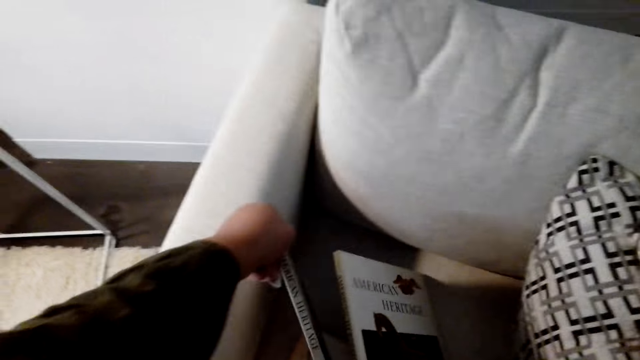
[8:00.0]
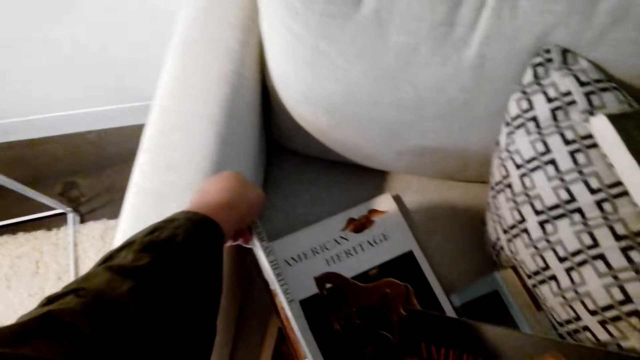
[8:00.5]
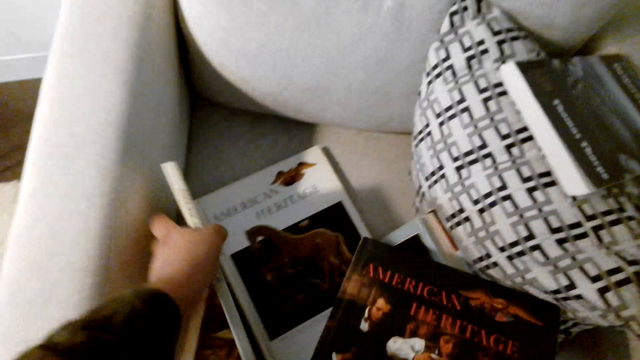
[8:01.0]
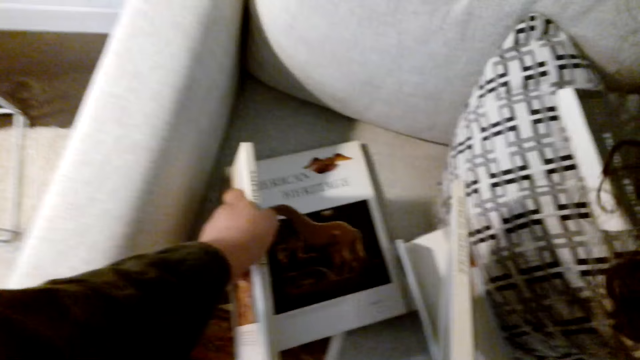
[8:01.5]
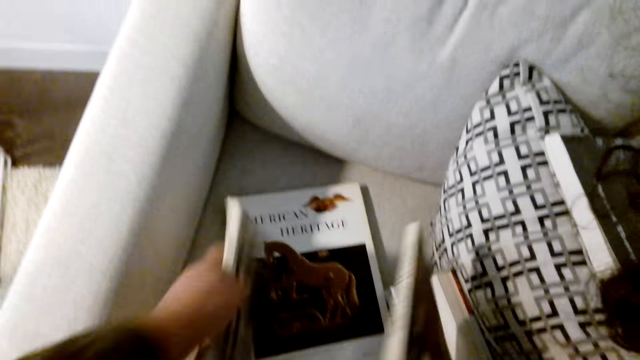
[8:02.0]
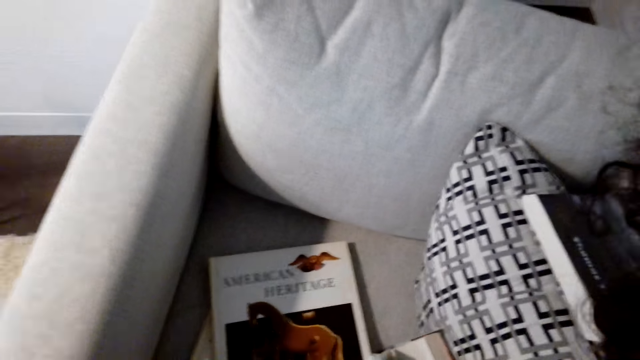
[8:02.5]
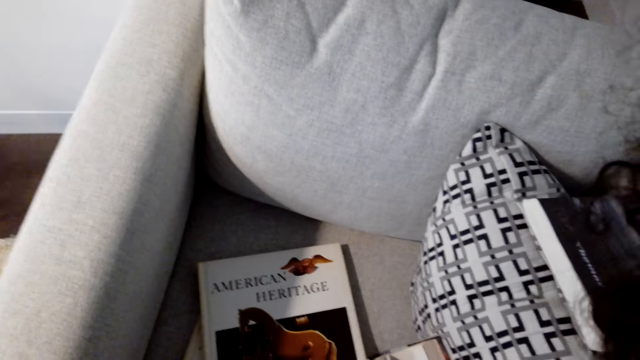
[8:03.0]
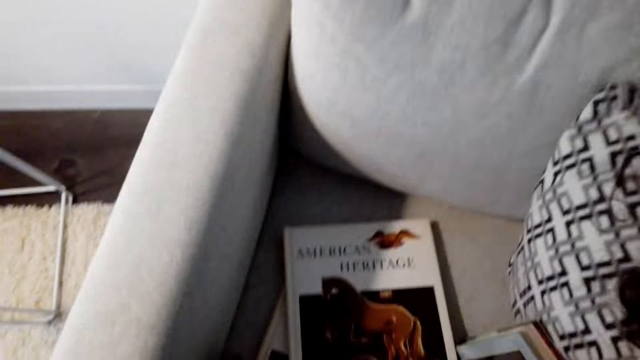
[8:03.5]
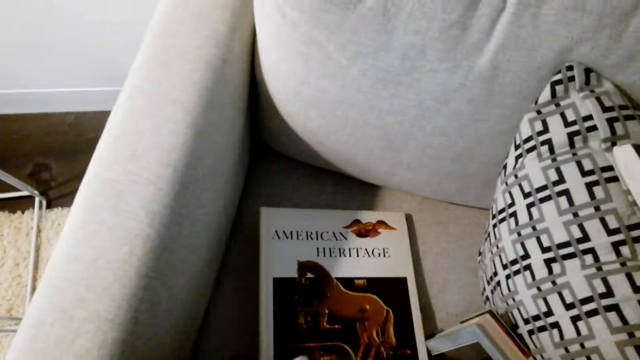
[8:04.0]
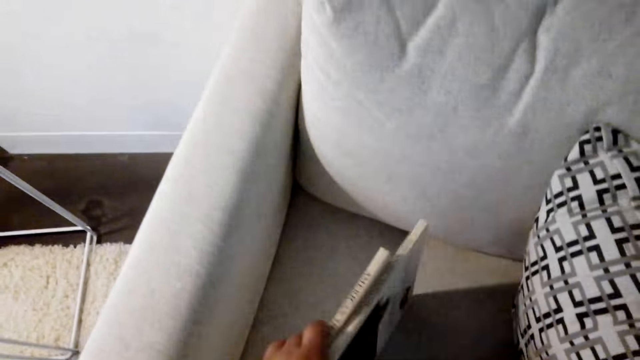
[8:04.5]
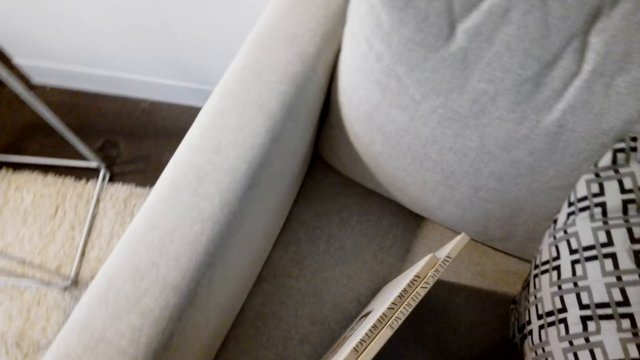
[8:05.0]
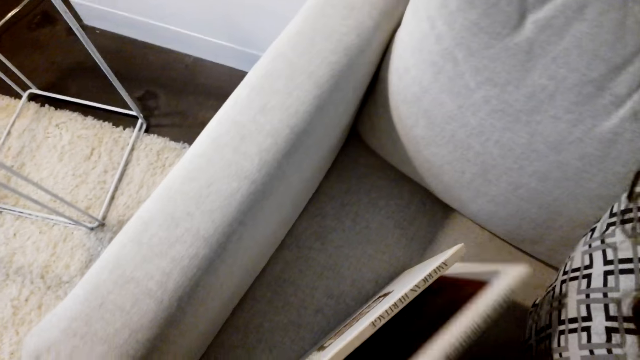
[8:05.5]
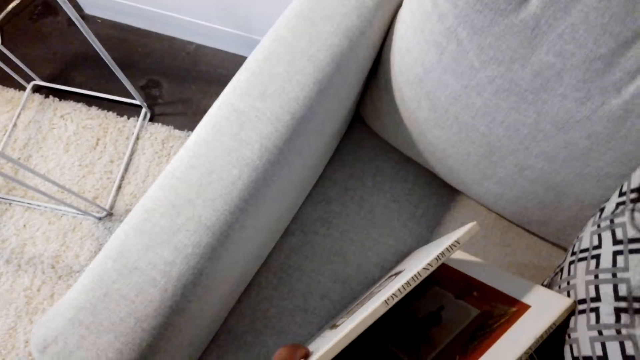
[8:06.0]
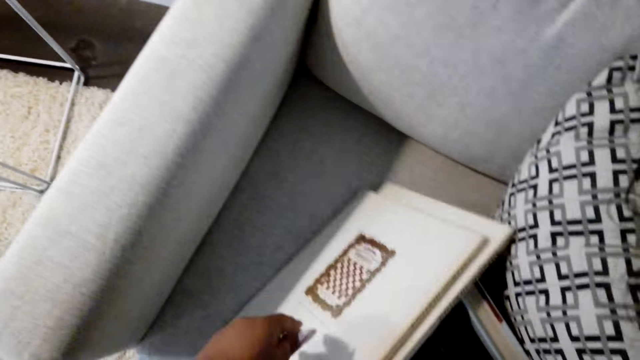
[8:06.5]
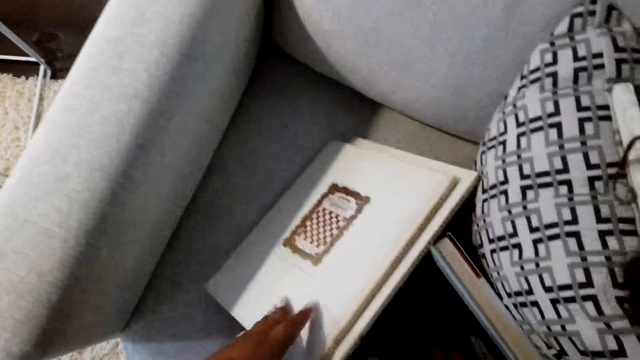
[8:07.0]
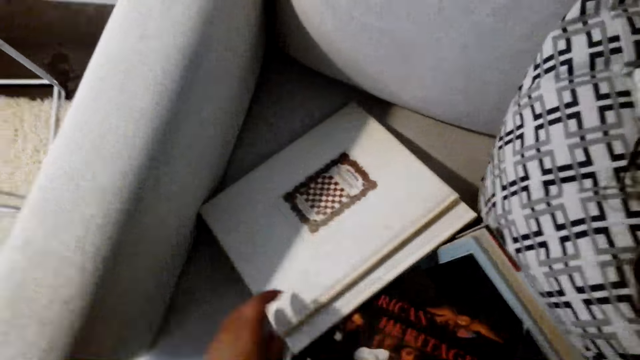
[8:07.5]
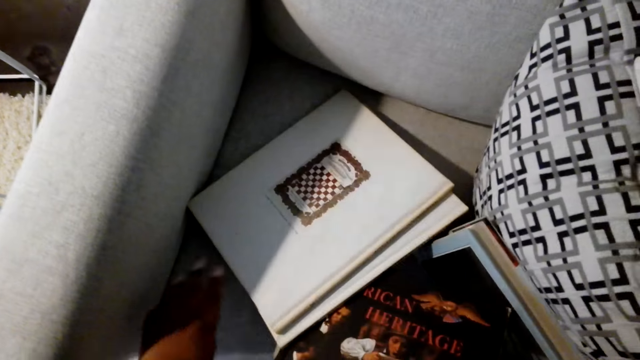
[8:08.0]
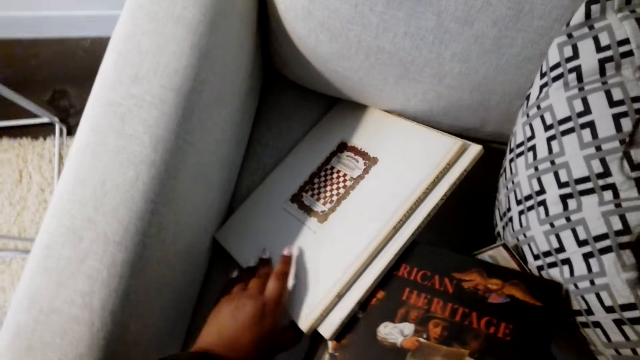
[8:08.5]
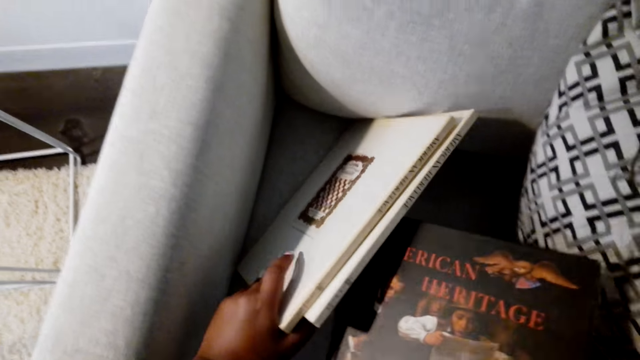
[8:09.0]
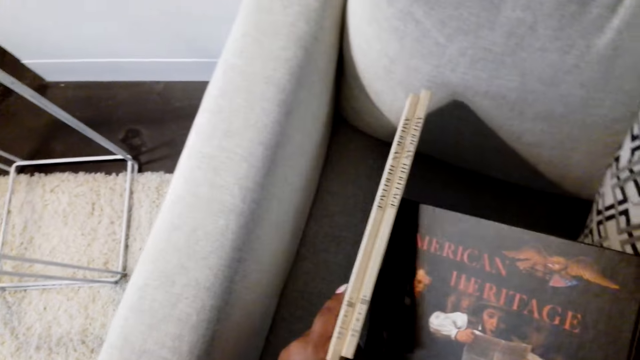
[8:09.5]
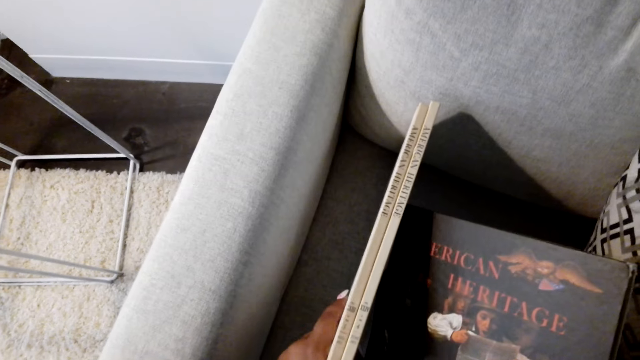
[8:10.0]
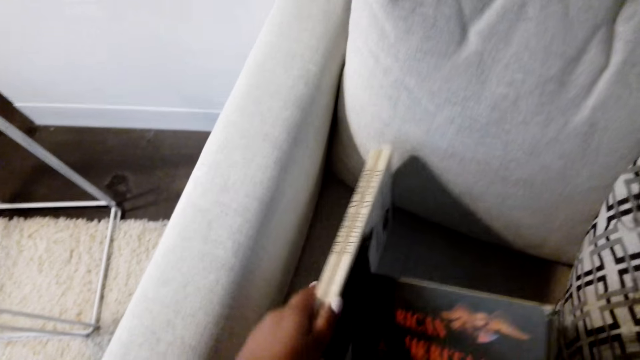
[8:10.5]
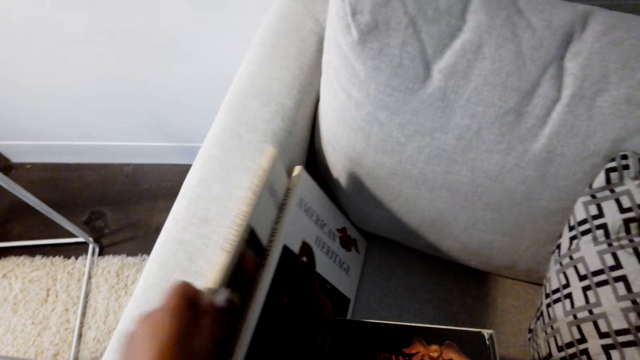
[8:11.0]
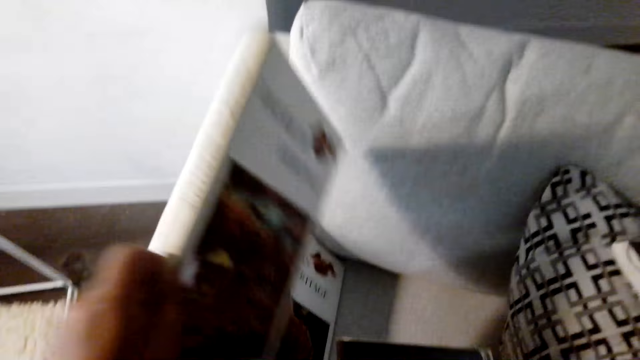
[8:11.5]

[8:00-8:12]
The camera wearer arranges the books on the chair.

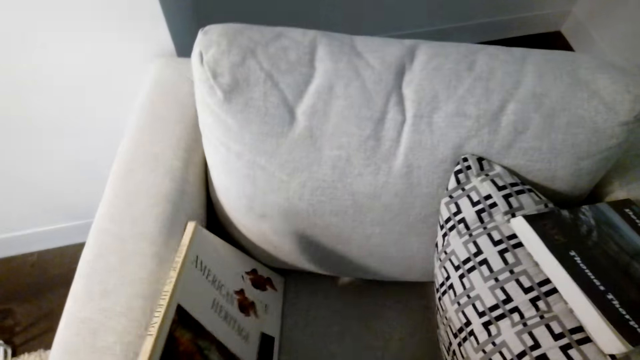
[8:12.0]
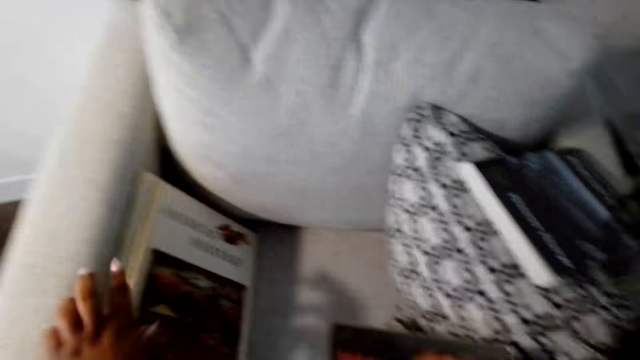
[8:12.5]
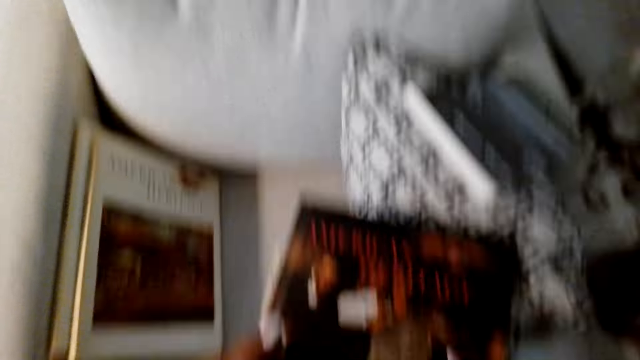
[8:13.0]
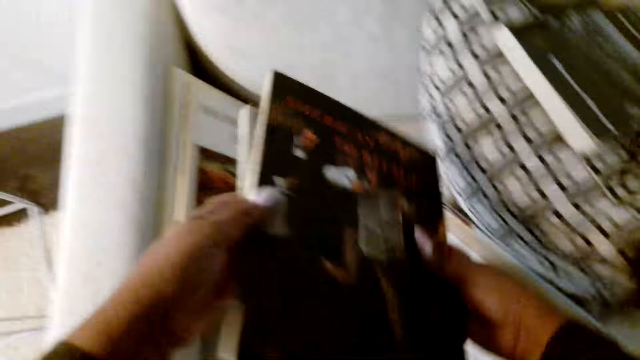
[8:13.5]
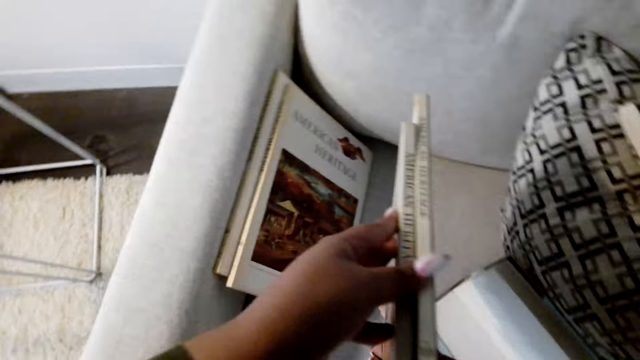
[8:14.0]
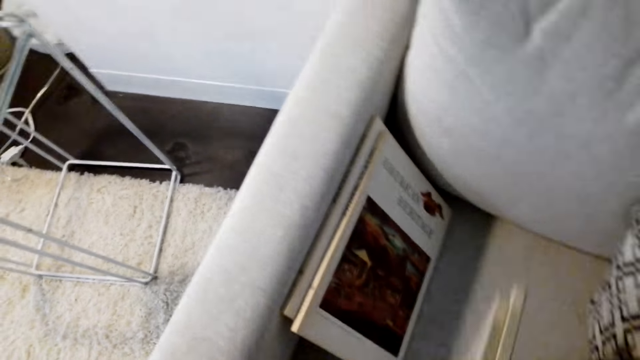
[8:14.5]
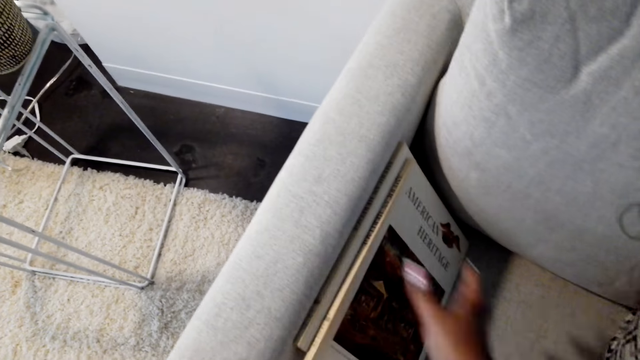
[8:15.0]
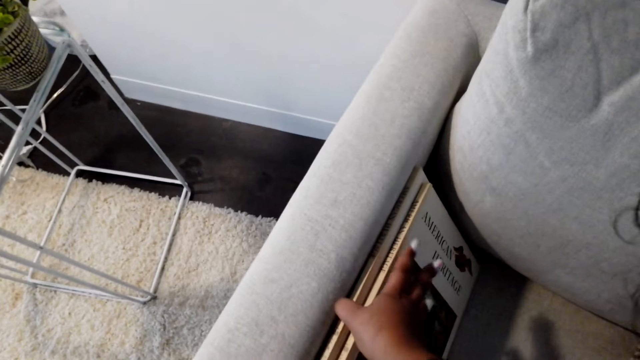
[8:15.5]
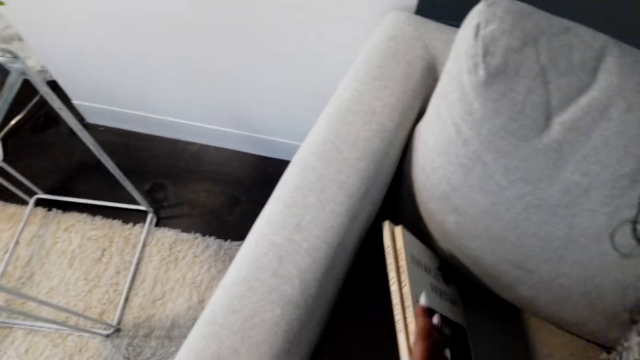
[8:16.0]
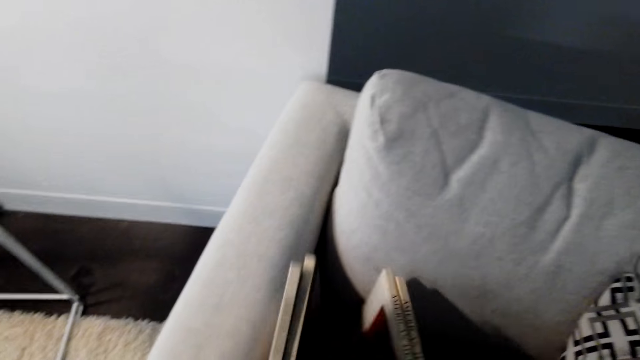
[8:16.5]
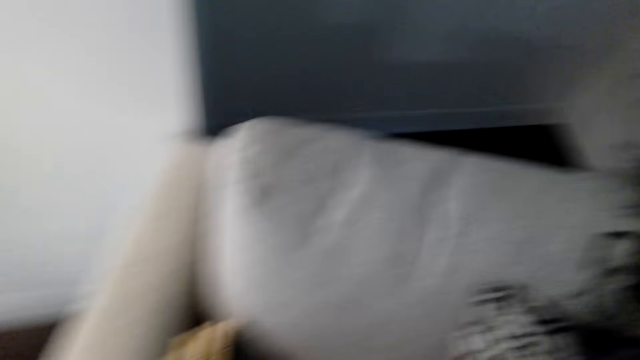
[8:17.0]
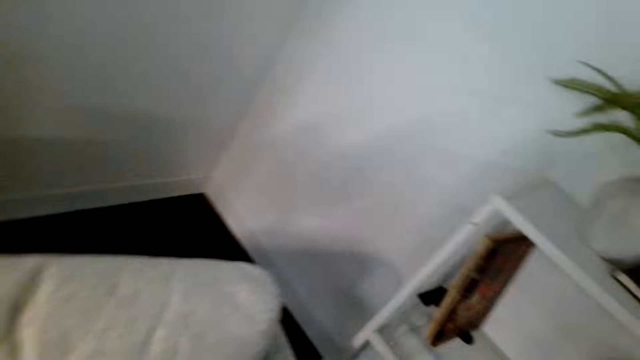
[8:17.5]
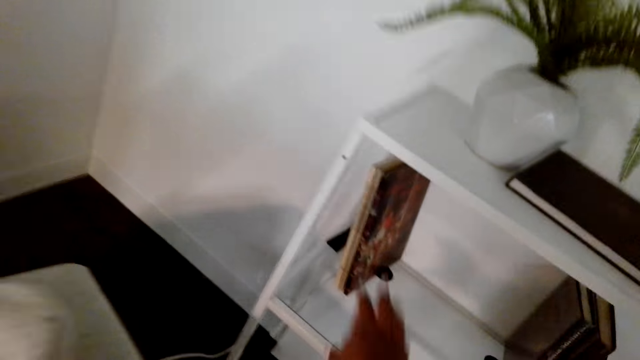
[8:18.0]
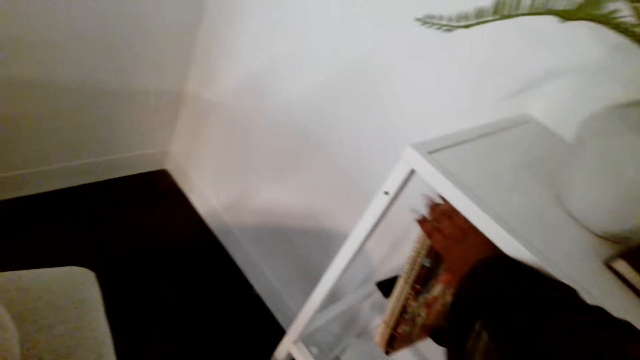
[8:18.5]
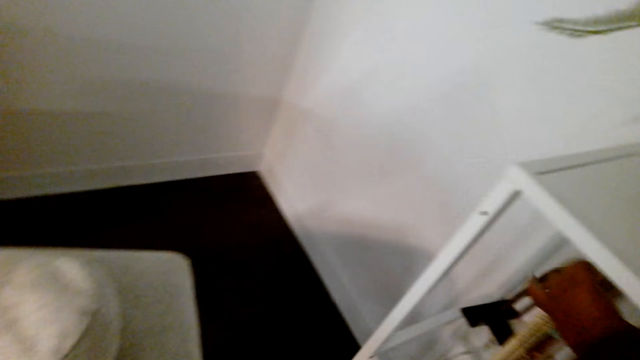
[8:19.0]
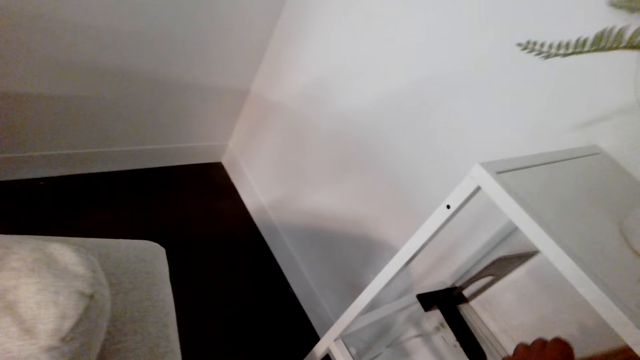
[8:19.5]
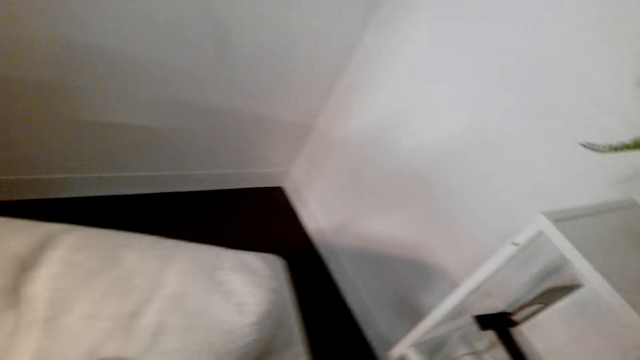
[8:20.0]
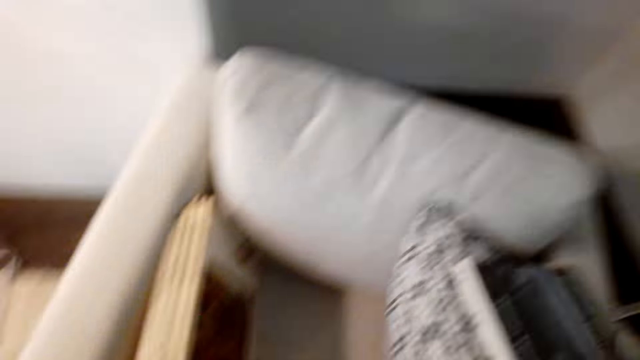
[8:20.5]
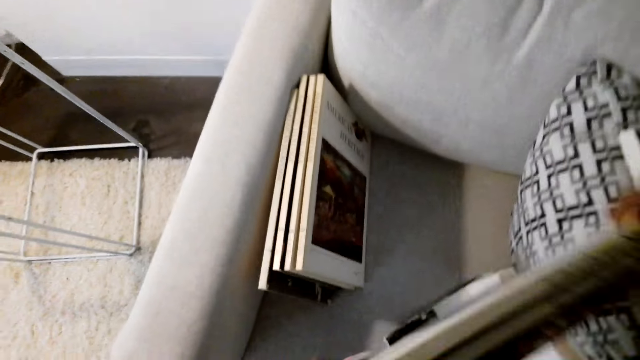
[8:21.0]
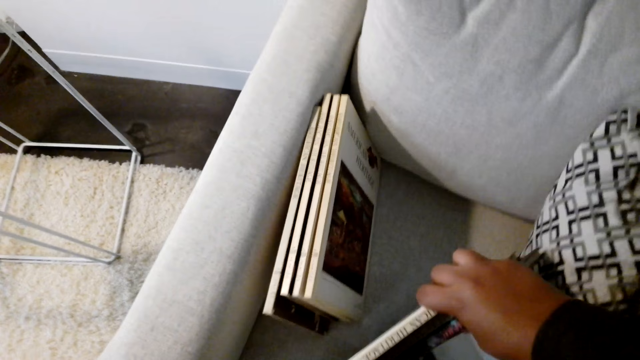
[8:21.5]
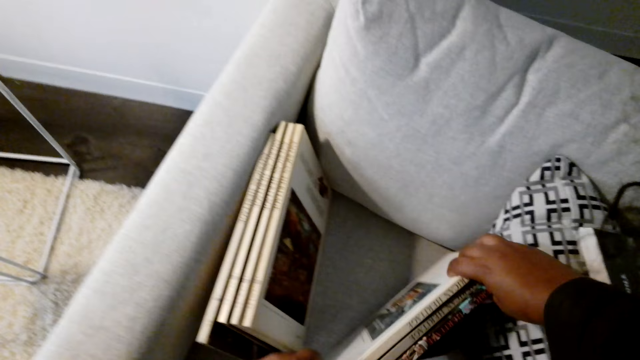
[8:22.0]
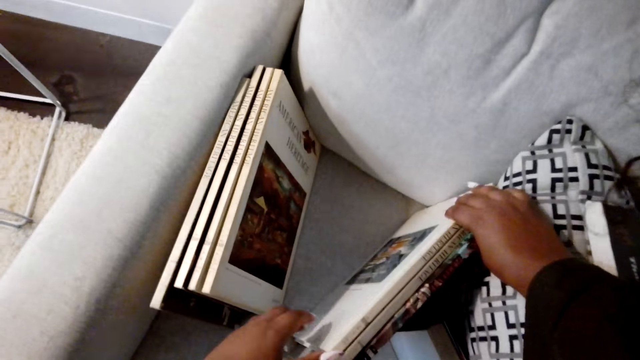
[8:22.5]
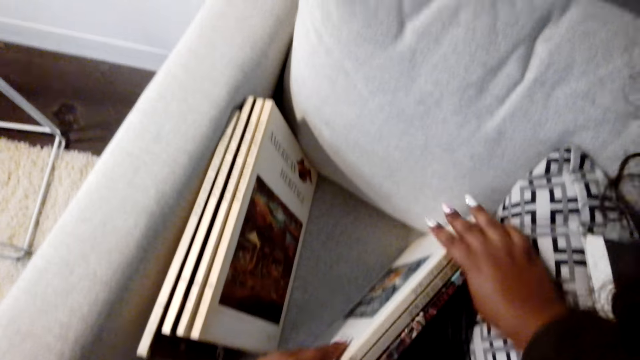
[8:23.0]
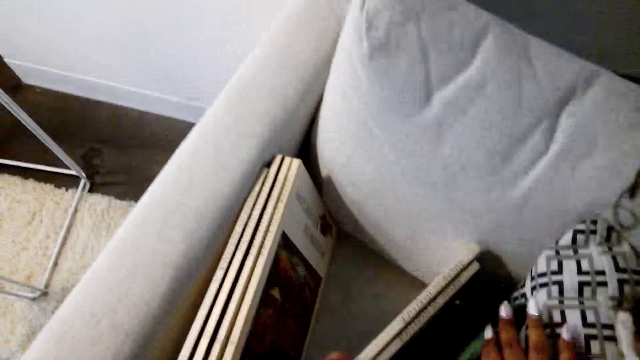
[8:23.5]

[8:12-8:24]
The camera wearer picks a book from the shelf. They place the books on the chair.
